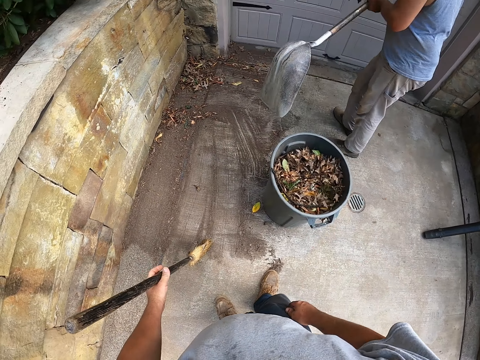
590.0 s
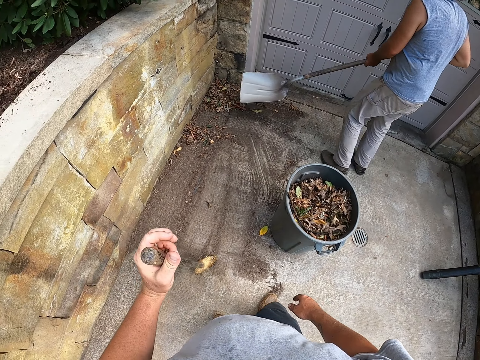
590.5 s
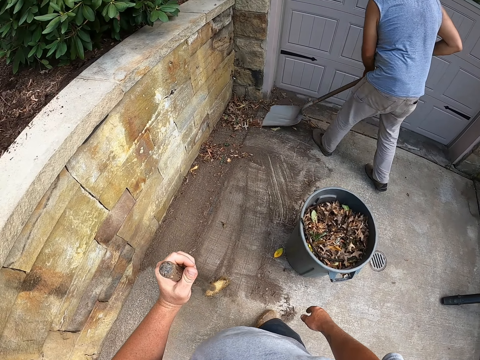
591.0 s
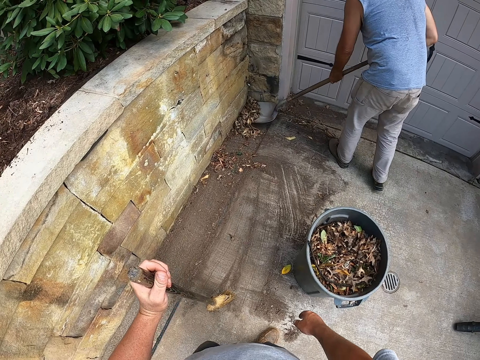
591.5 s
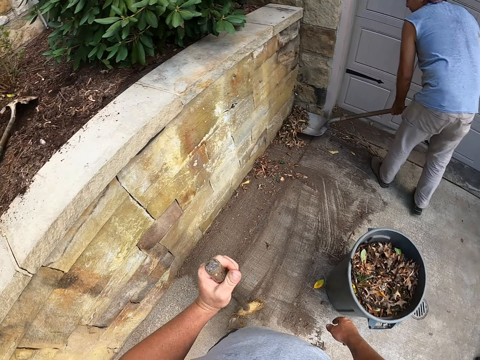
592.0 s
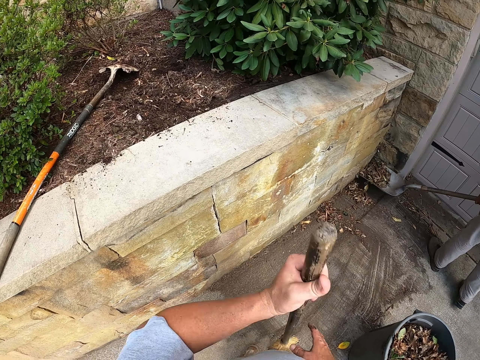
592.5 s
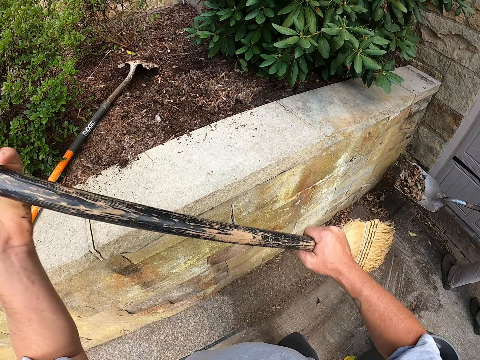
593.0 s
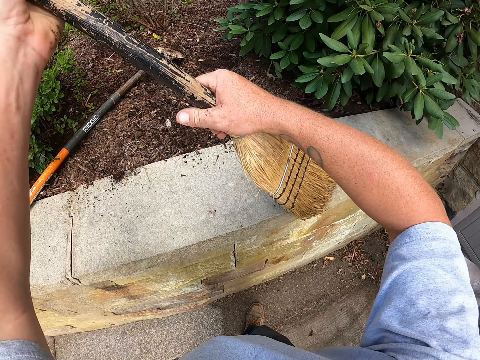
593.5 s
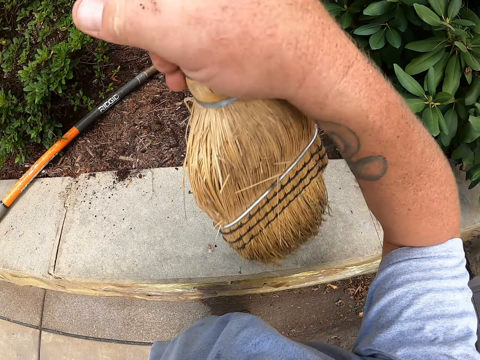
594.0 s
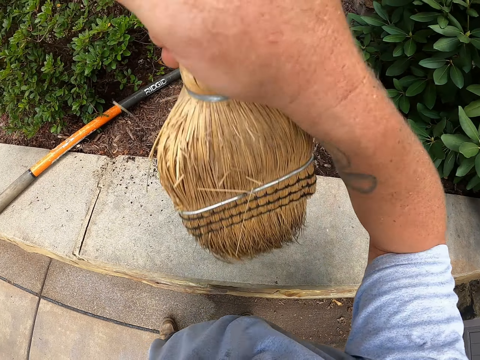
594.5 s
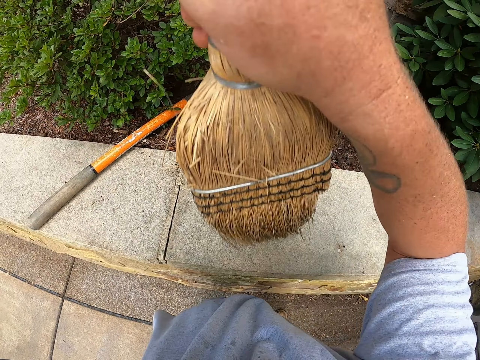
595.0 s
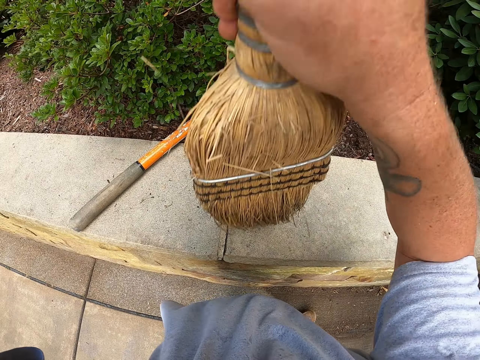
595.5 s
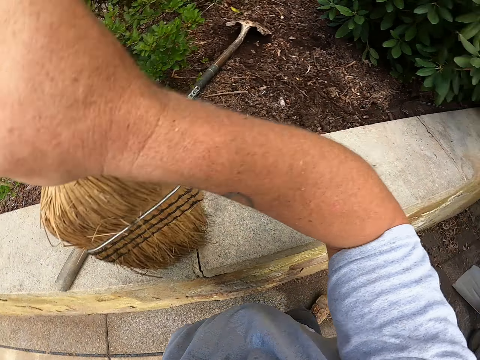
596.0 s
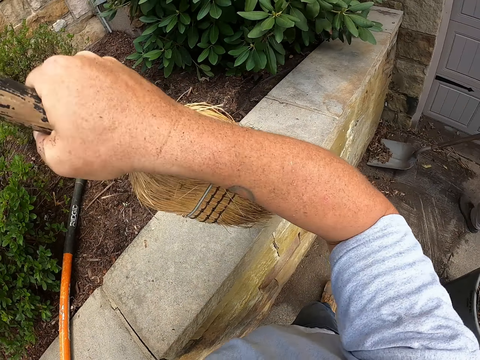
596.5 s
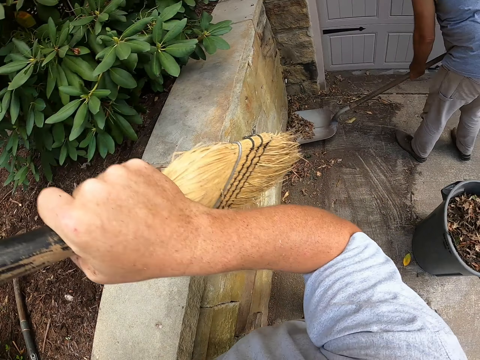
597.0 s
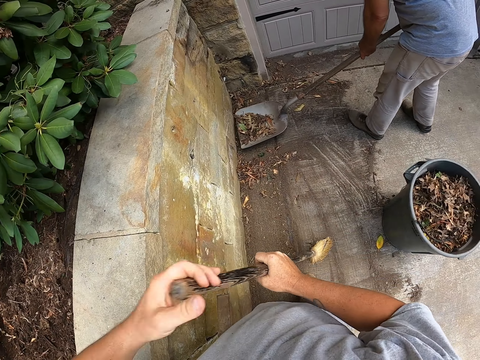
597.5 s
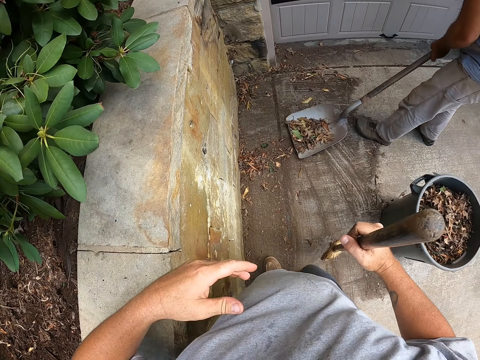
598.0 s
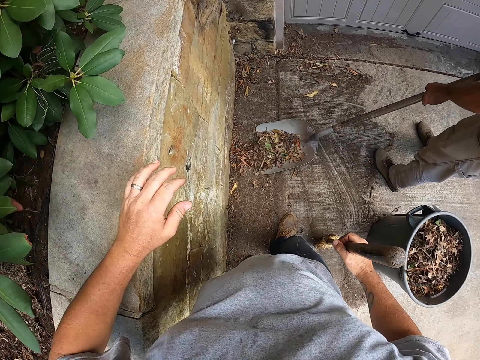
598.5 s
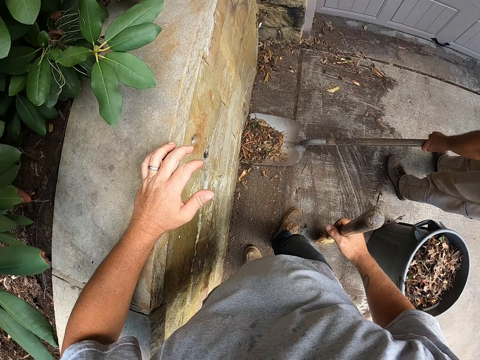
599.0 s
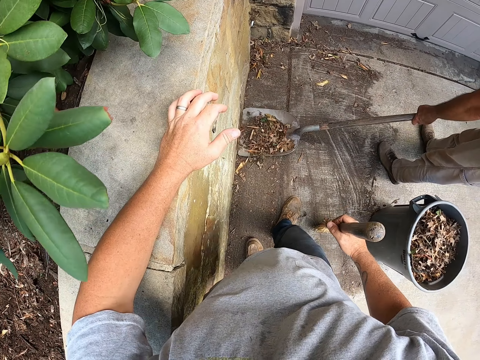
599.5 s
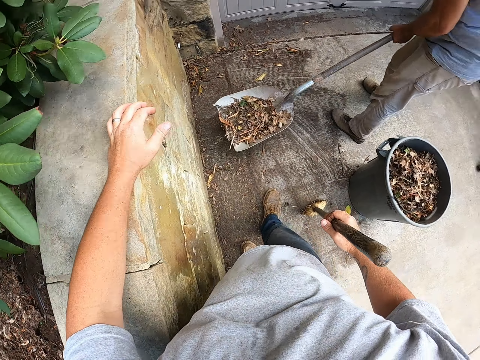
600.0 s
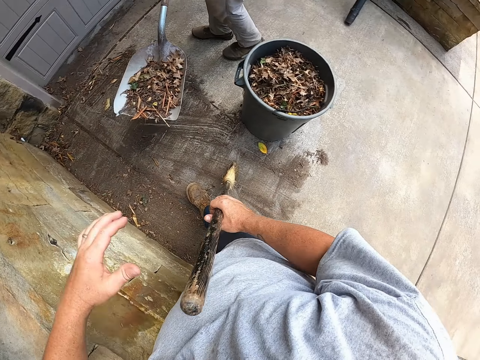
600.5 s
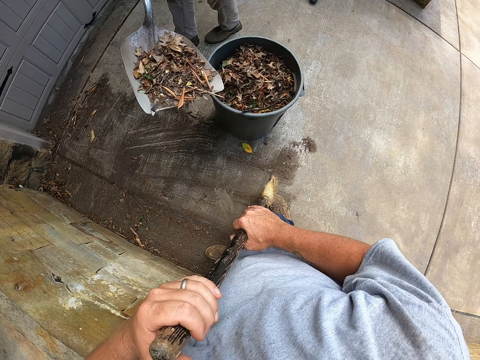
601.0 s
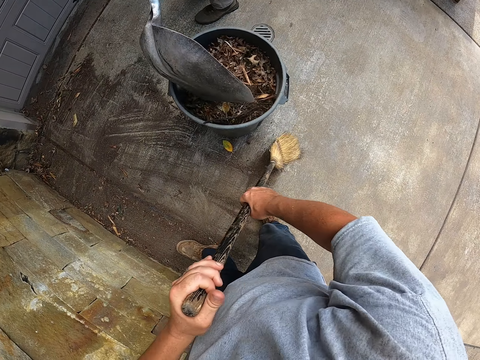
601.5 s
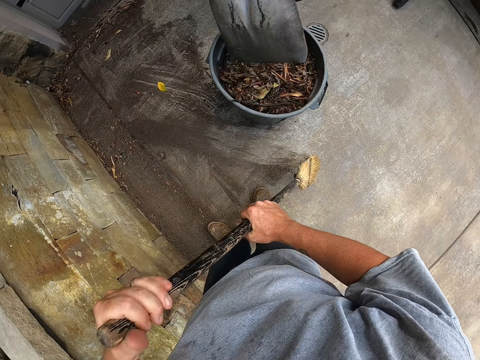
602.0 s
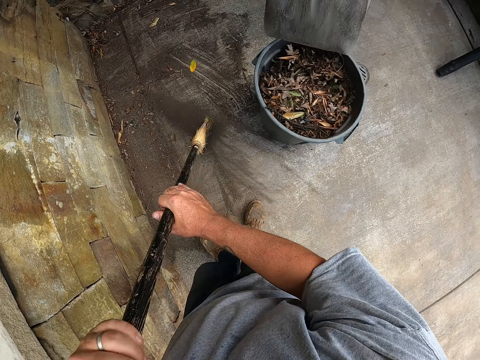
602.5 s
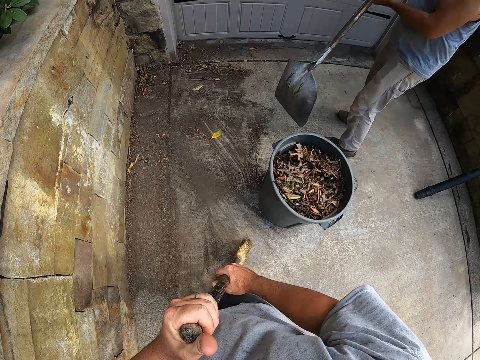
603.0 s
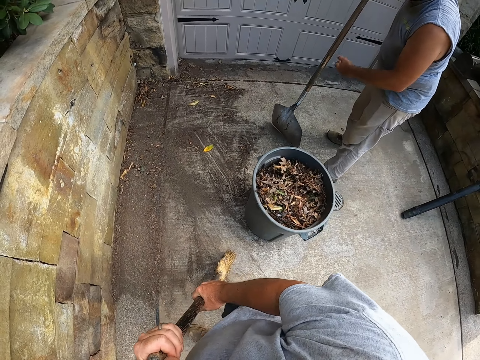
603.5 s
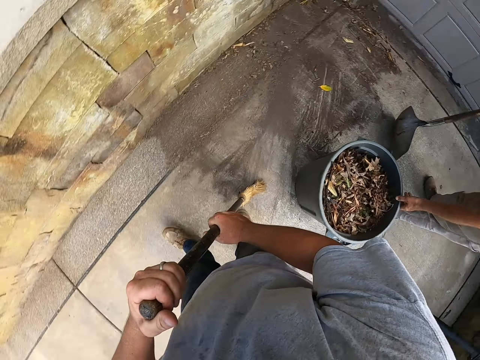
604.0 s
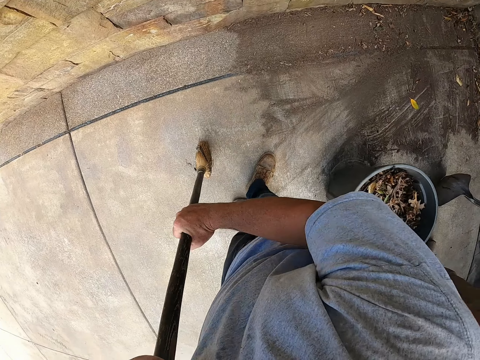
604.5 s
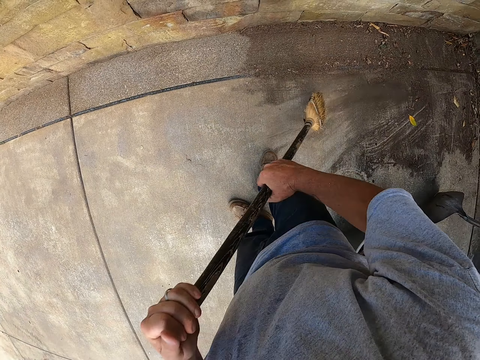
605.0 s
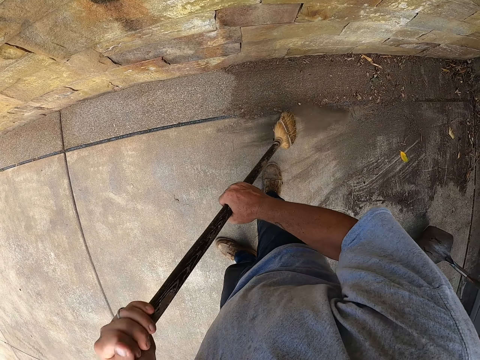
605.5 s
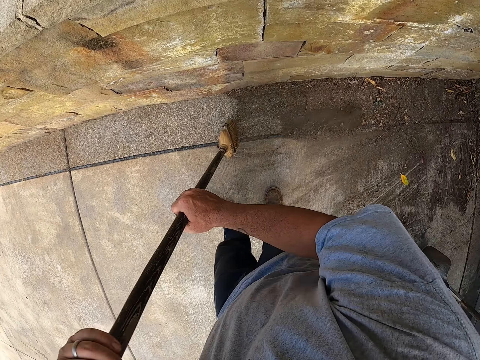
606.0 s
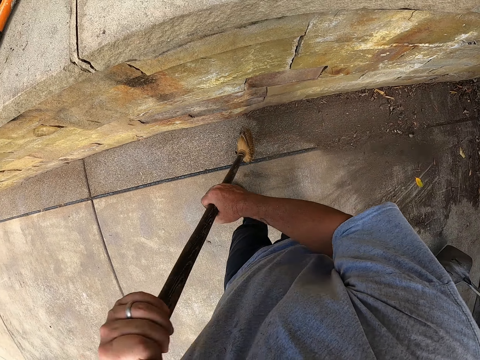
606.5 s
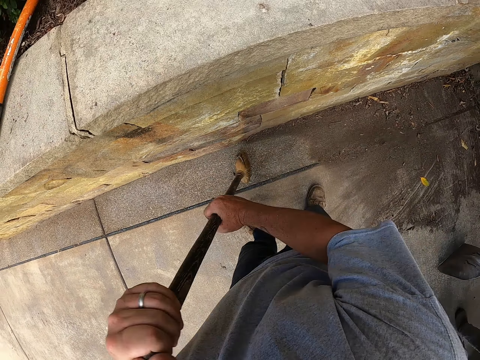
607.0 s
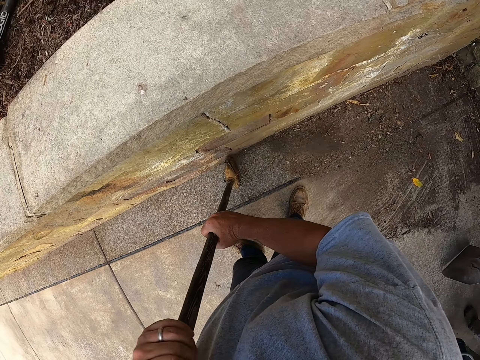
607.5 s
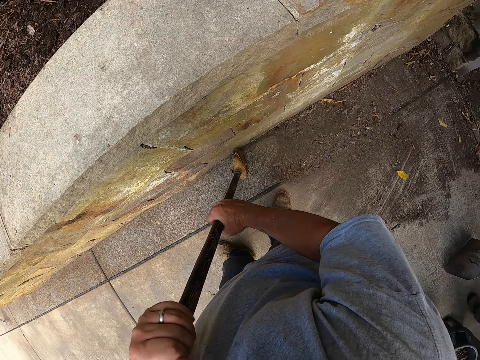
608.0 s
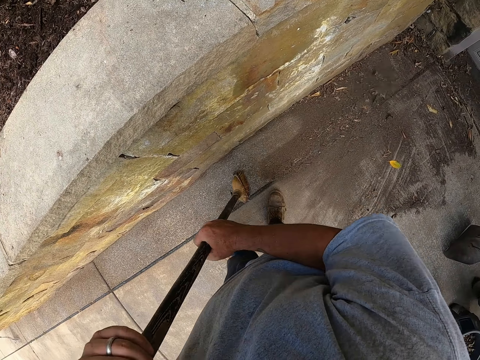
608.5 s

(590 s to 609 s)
The camera wearer puts sticks in the dustbin. They stand outside. They swipe dirt off the cemented surface with the broom. They walk outside. They sweep with the broom on the ground. A man drags off the bin. The camera wearer keeps sweeping.

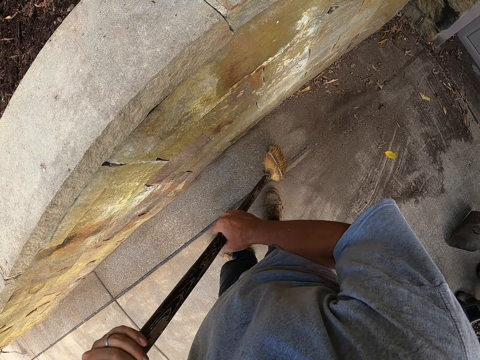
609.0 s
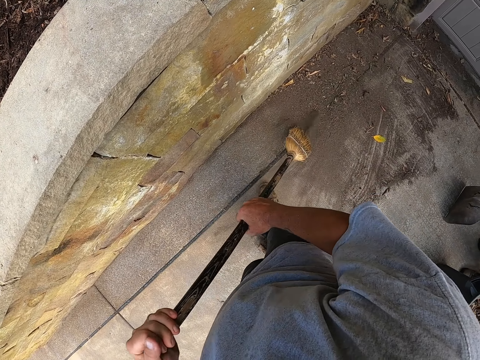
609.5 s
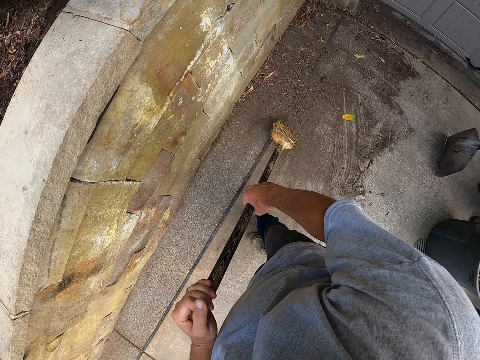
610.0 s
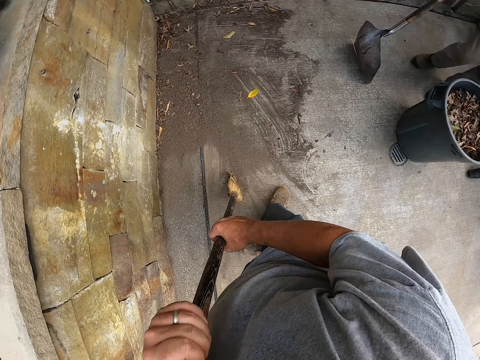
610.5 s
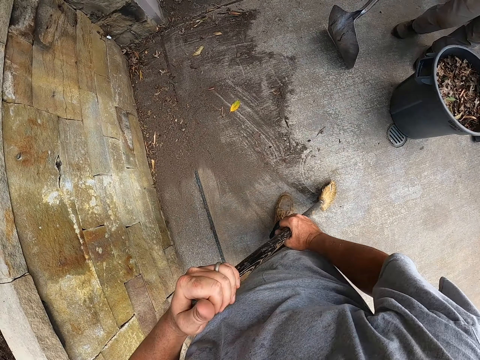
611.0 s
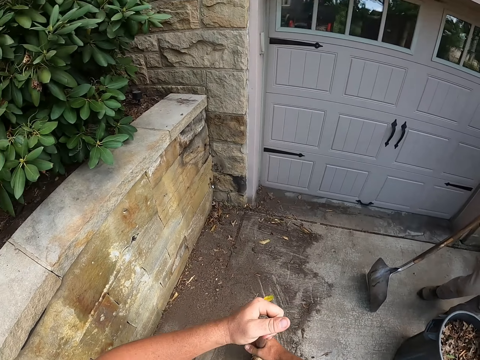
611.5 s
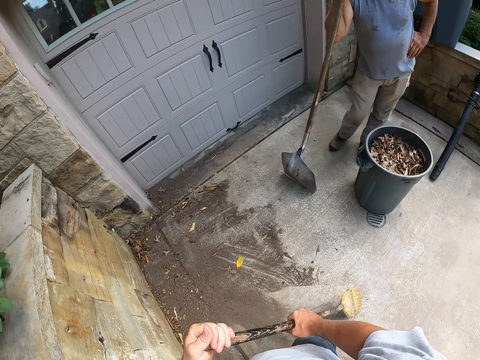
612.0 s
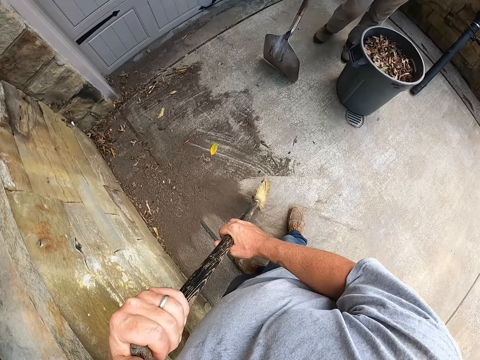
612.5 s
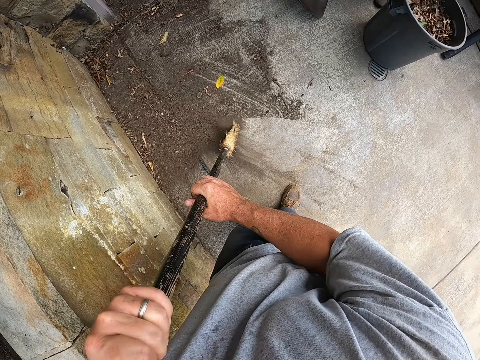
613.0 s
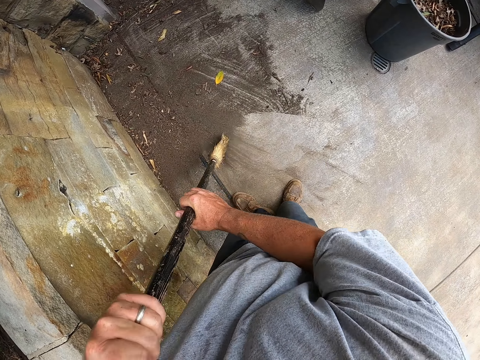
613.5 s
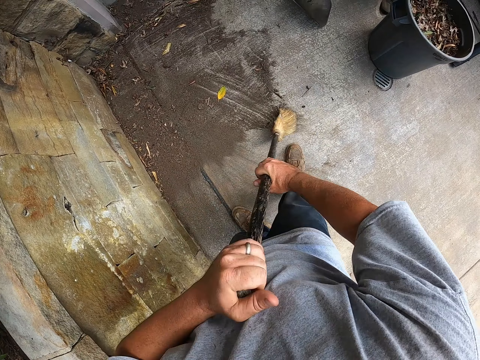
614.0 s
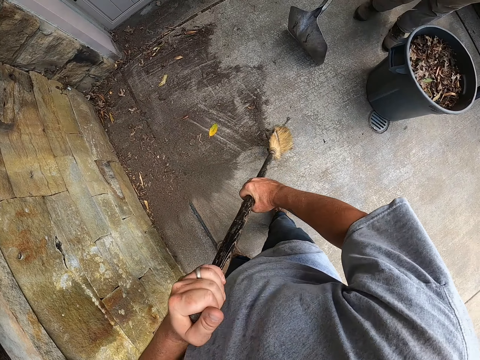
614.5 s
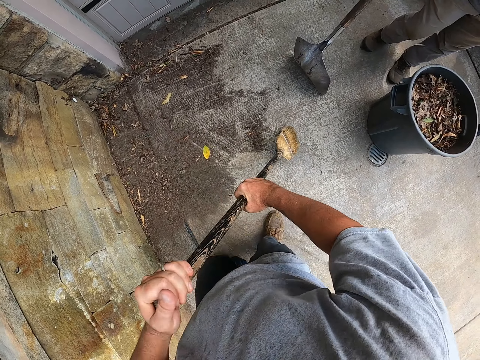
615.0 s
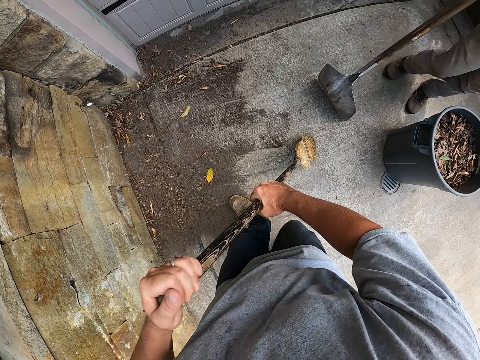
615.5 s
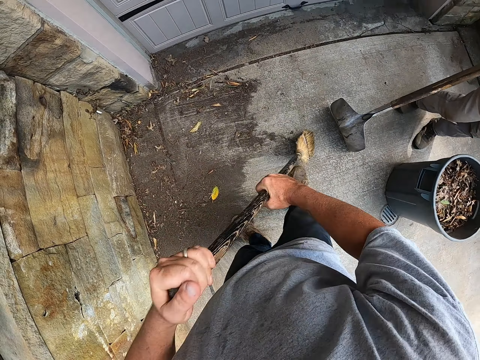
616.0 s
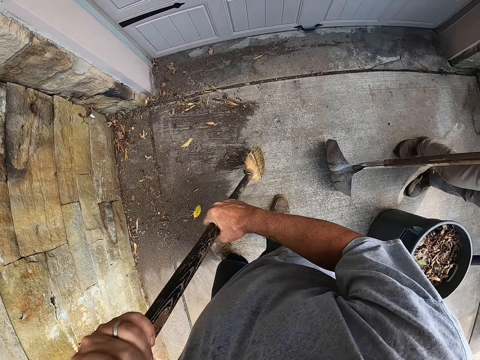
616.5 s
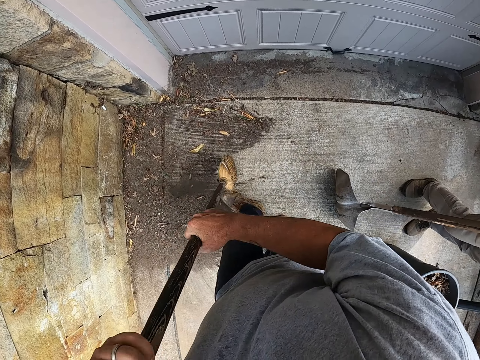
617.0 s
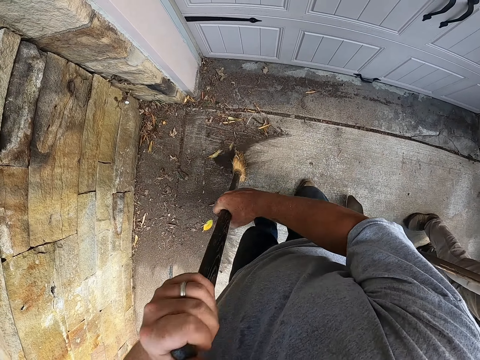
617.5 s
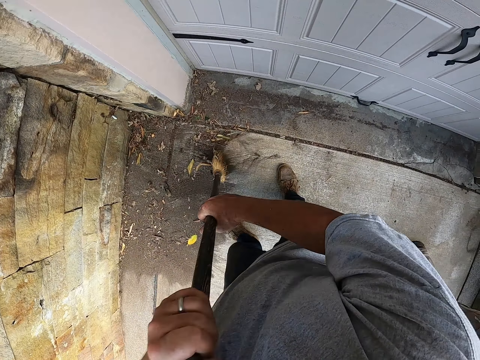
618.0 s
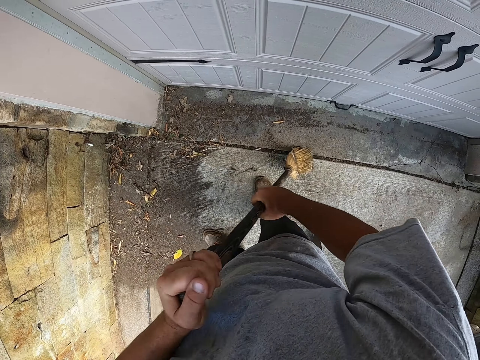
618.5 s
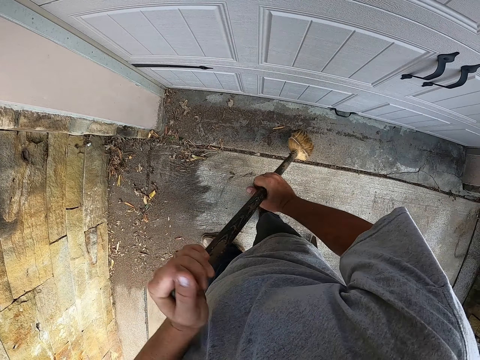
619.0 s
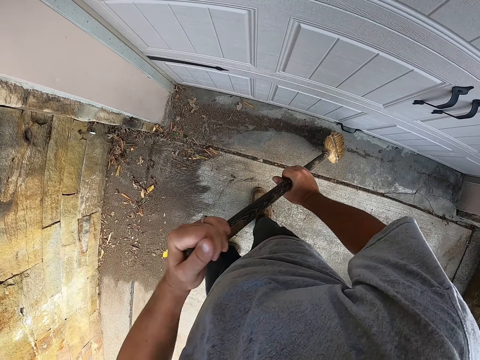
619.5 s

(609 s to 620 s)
A man stands outside. The man holds the spade. The camera wearer sweeps with the broom.
